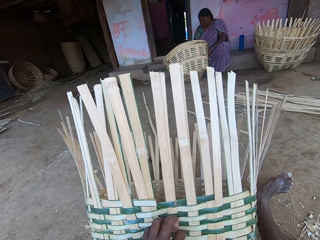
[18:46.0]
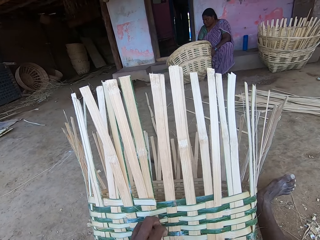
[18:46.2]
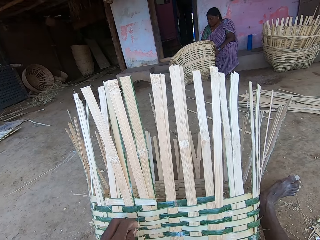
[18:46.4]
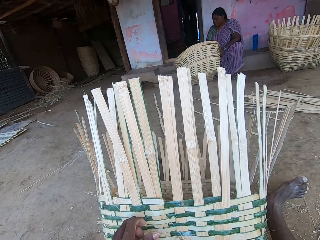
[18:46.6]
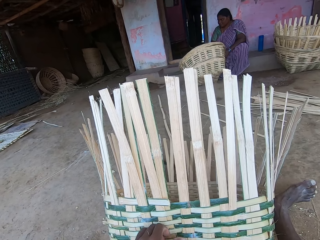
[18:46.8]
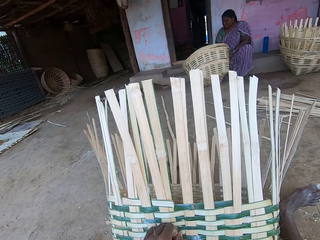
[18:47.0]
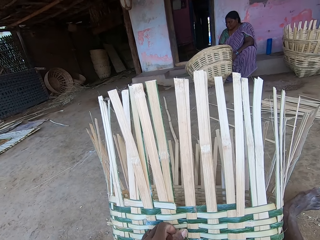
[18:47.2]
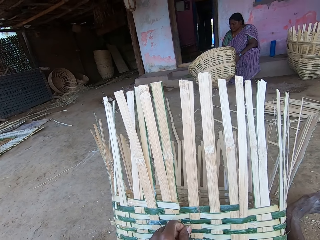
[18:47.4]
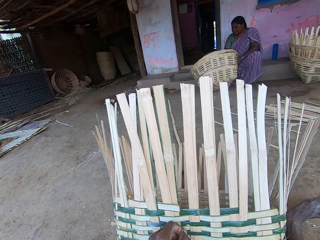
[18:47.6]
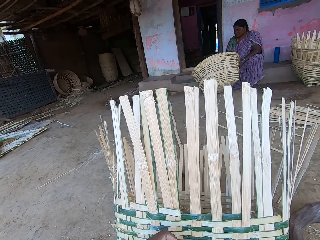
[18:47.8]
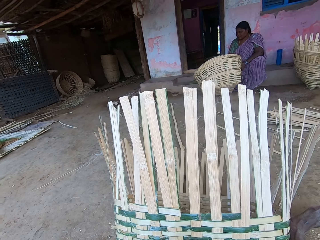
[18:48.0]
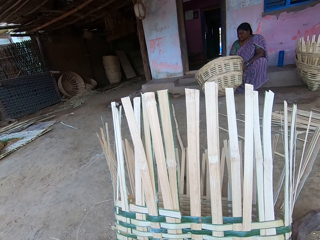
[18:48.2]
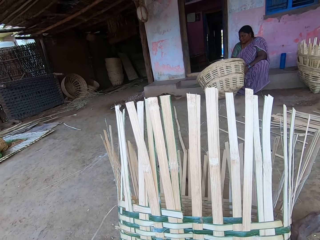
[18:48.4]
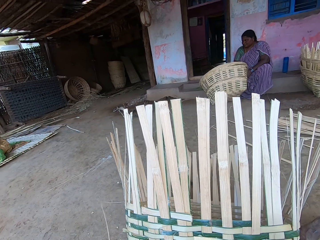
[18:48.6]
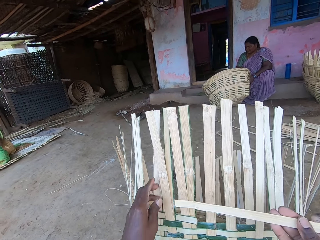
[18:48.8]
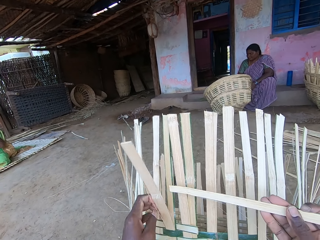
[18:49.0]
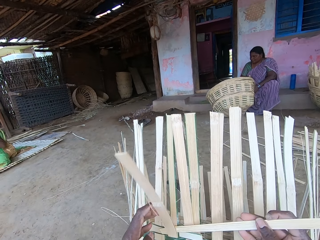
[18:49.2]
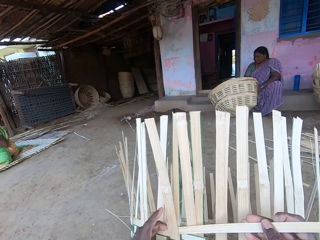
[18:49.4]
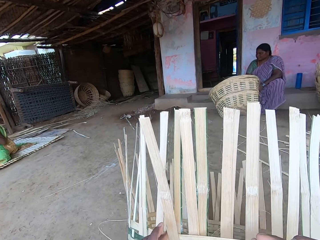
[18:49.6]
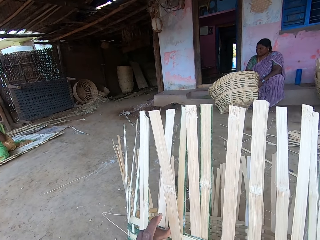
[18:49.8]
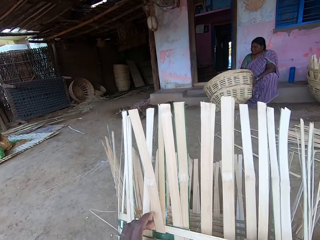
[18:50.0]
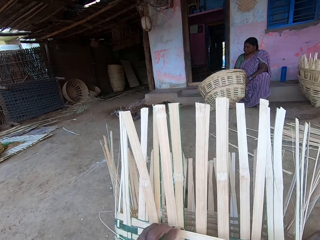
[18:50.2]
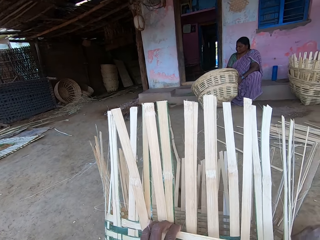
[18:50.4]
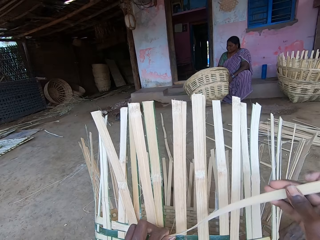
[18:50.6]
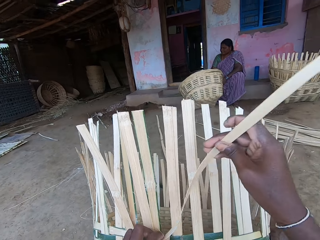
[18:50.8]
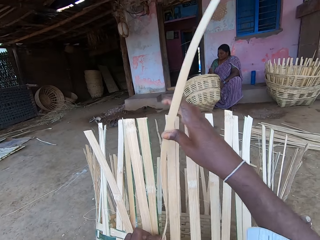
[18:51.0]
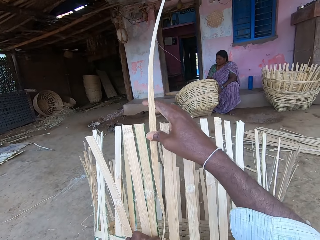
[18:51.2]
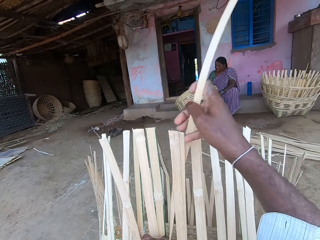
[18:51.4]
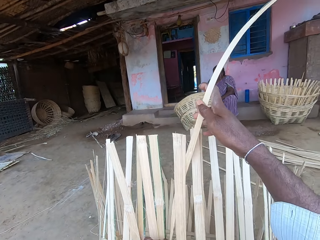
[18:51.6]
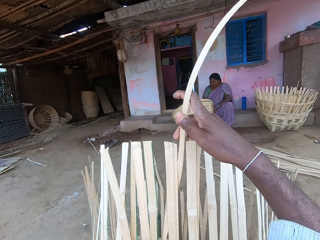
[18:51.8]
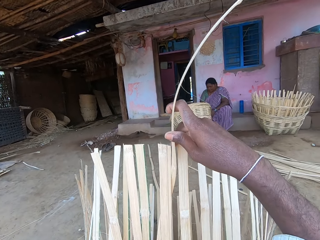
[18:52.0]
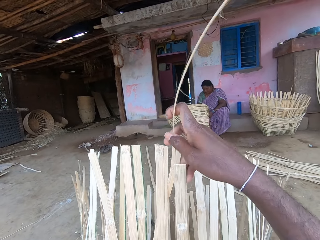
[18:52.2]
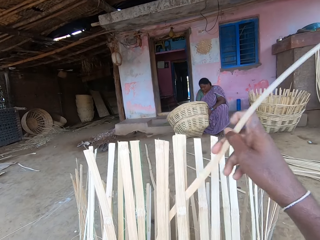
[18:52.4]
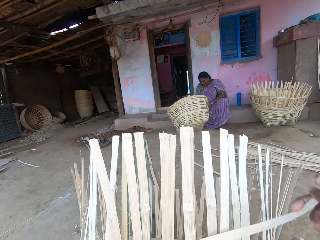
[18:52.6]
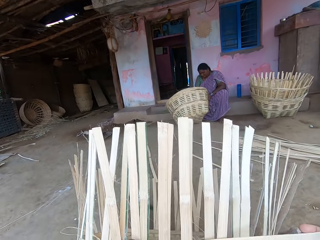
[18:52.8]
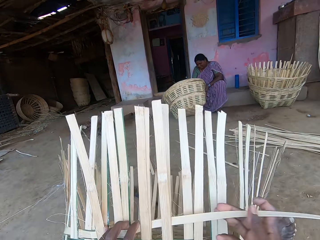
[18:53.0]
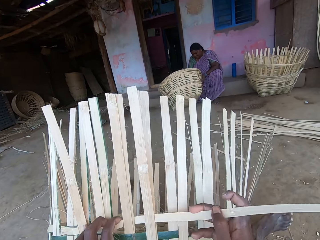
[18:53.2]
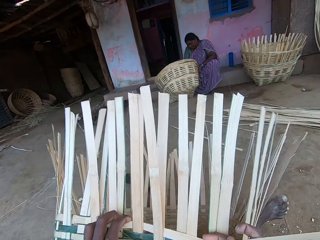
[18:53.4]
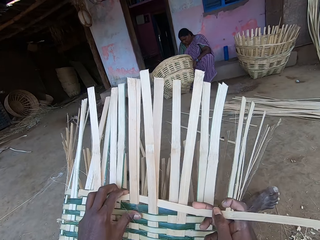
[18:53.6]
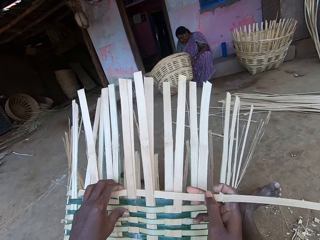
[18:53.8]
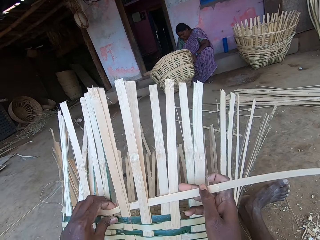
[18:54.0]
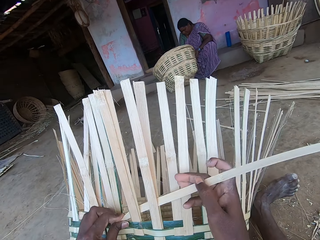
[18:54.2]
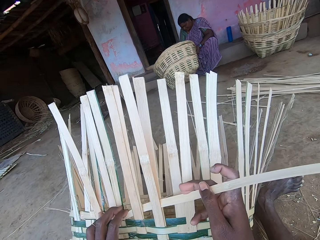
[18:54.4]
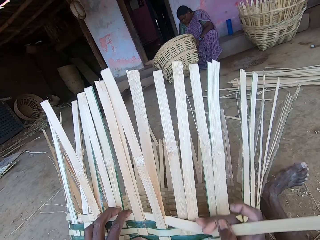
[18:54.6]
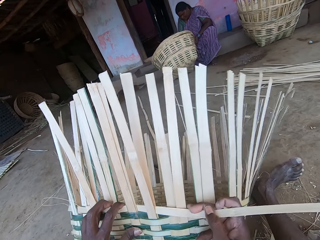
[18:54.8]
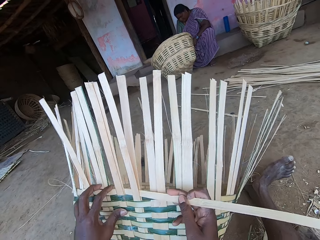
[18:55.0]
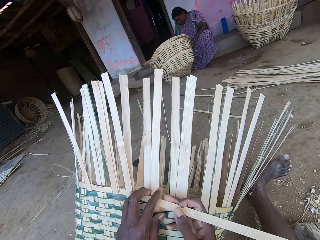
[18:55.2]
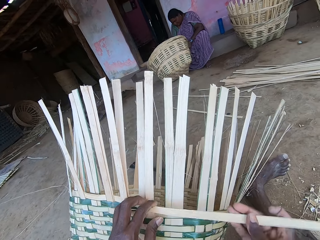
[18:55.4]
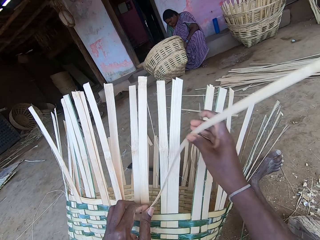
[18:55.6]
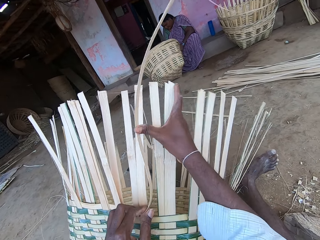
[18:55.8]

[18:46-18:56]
The camera wearer puts a palm leaf on the basket. He weaves the basket with a bamboo strip in his hands.

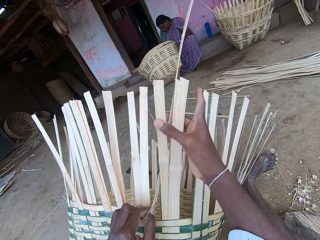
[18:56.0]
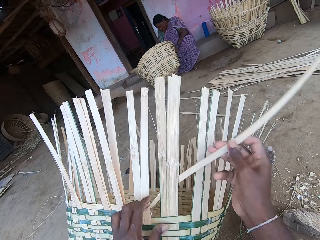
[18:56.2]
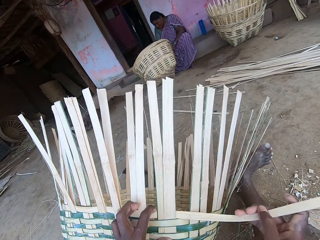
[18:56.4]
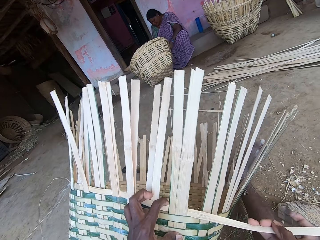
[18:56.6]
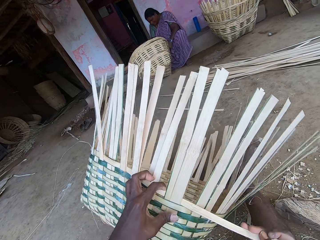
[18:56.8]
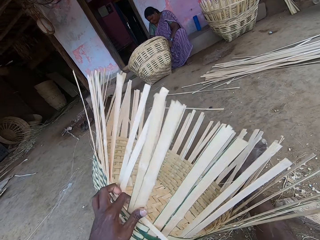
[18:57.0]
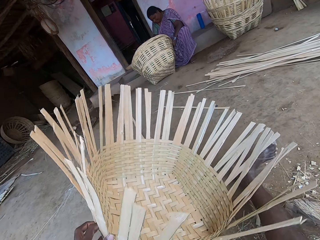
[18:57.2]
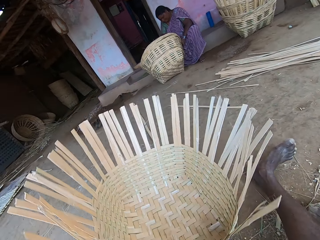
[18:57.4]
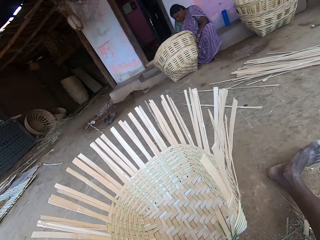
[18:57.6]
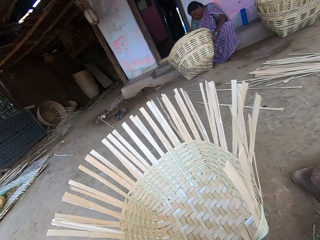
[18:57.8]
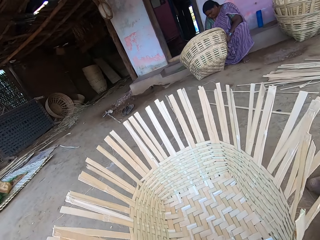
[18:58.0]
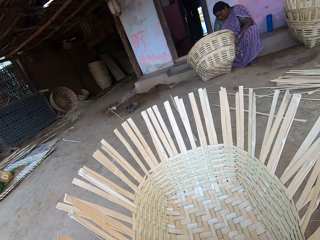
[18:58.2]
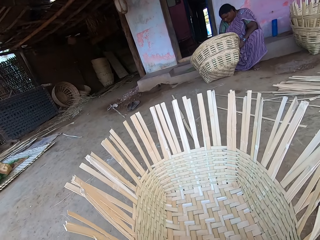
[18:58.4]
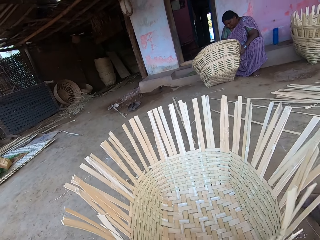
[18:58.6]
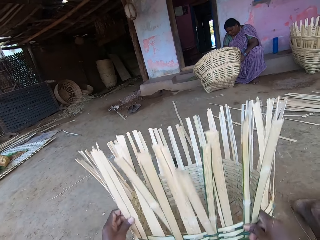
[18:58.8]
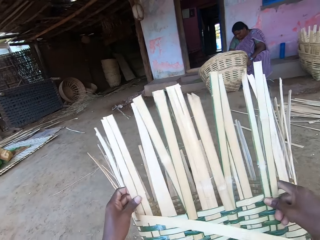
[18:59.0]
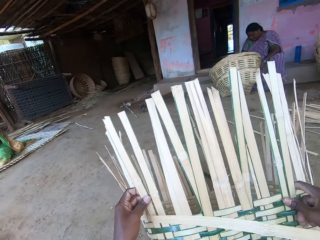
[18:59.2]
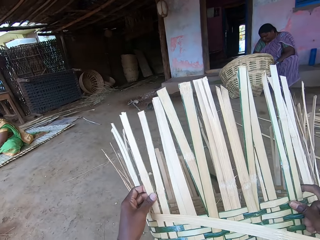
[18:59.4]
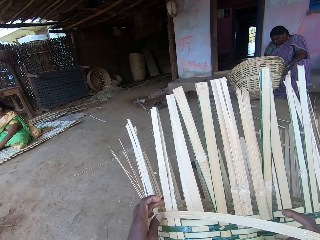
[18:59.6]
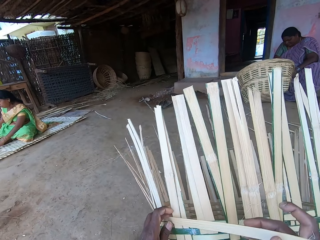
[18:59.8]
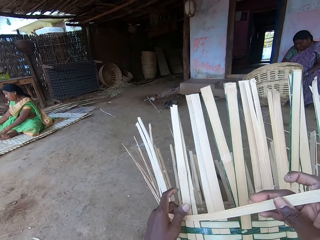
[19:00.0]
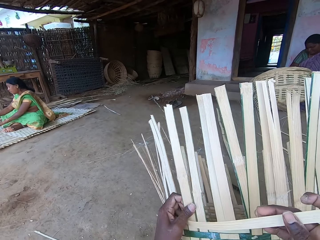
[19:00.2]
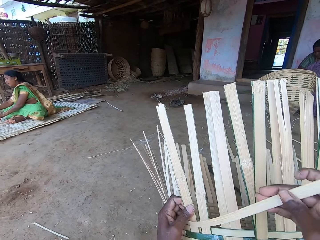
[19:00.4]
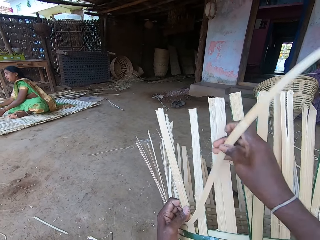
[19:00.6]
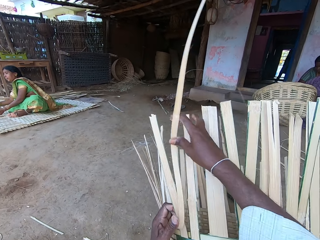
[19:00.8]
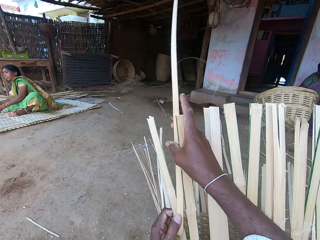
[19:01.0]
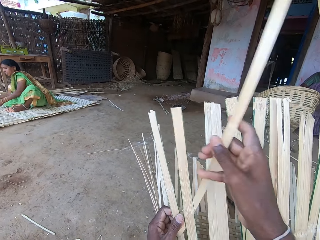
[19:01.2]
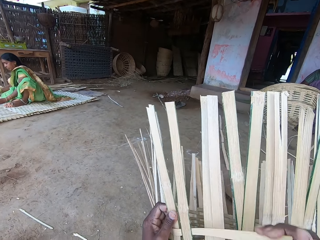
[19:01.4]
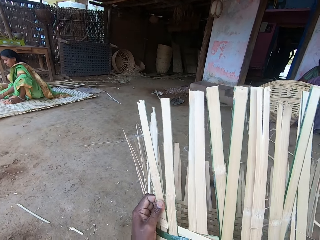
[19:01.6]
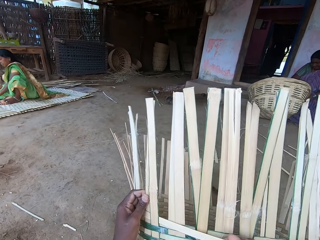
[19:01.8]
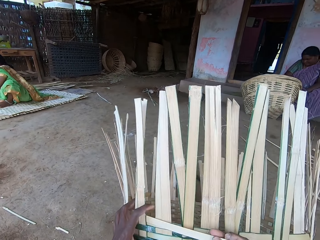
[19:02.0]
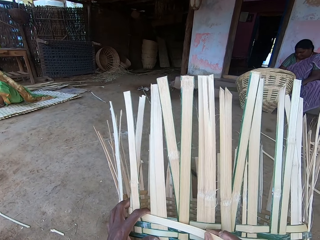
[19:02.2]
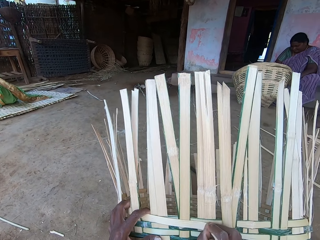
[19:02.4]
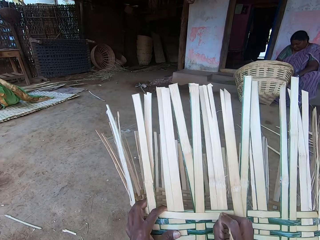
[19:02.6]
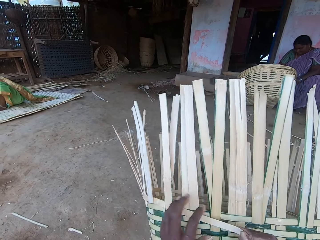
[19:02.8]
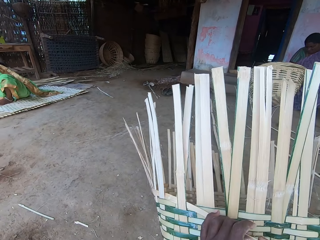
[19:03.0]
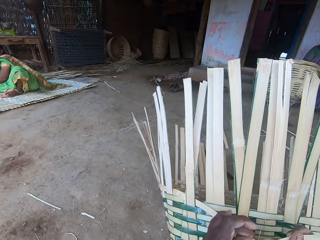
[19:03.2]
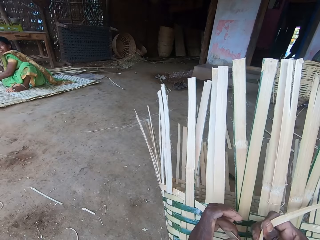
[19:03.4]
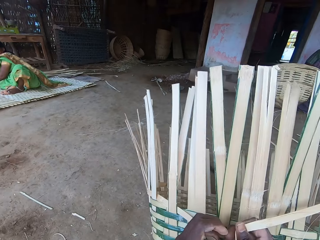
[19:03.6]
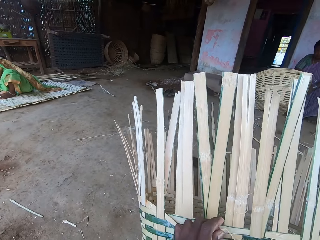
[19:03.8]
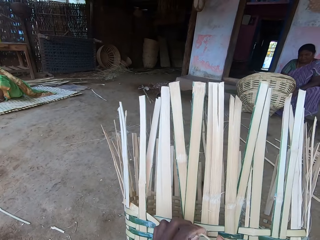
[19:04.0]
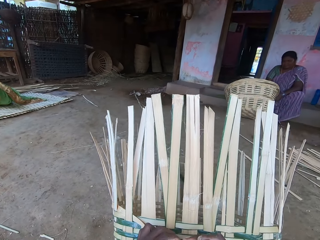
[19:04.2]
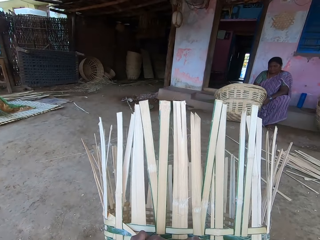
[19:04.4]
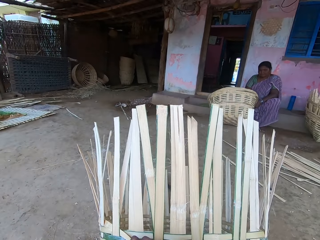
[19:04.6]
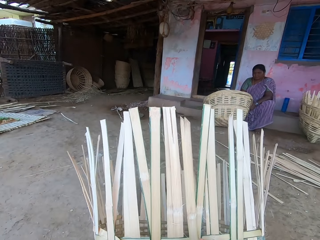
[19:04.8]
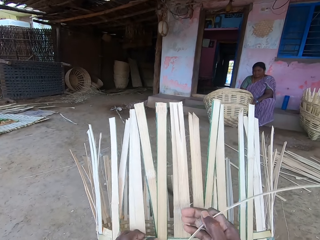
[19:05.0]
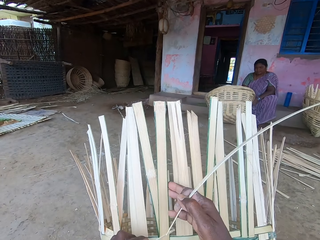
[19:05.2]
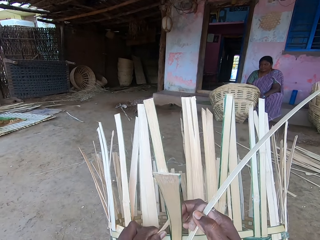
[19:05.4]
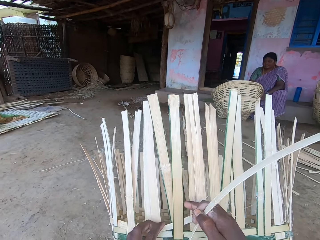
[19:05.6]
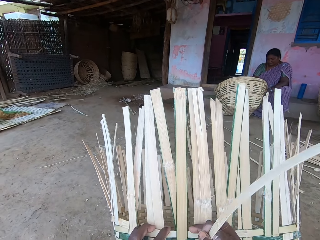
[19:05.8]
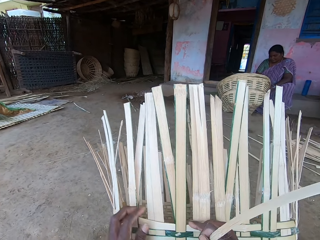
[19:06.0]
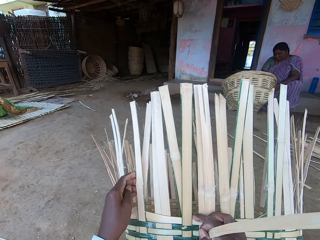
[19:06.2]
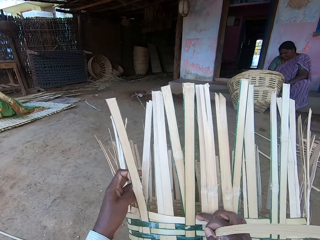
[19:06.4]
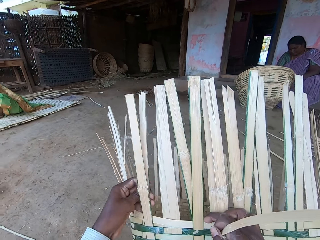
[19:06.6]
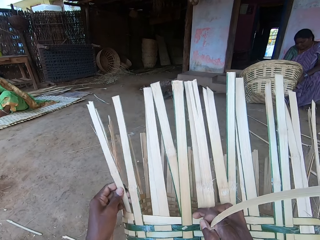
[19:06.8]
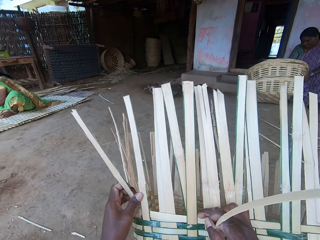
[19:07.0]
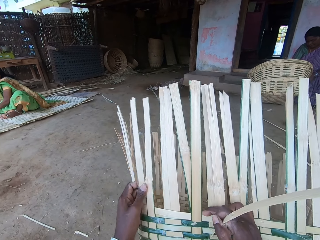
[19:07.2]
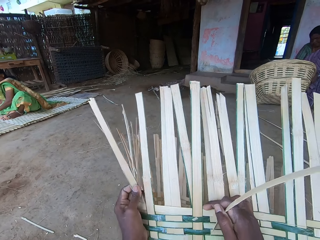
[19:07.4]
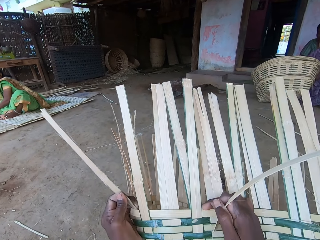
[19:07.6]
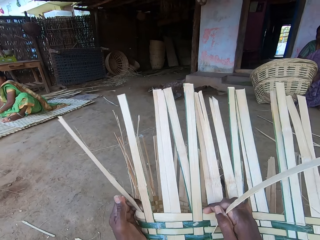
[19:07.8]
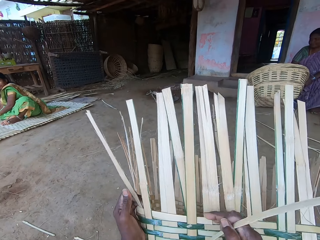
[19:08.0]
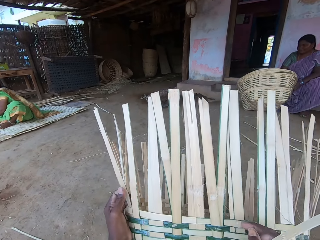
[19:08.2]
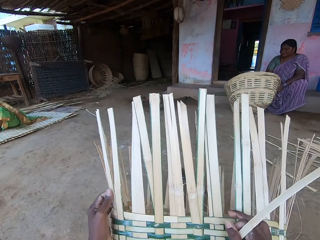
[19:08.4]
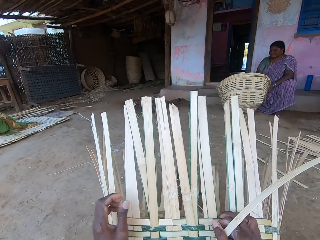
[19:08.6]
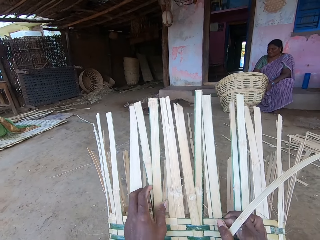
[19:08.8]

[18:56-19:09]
The camera wearer places the basket on the ground with his left hand. He lifts the basket with his hands. He weaves the basket with the bamboo strip in his hands.
